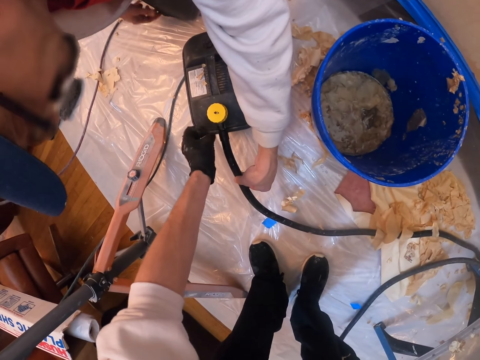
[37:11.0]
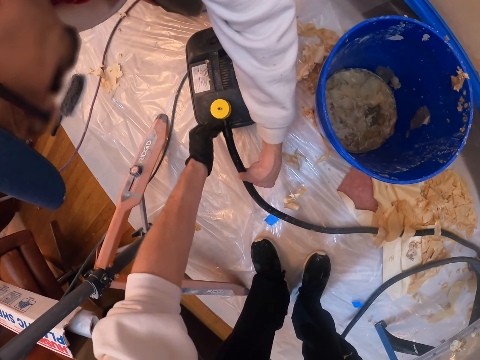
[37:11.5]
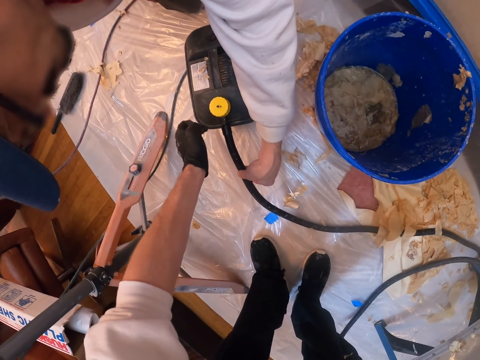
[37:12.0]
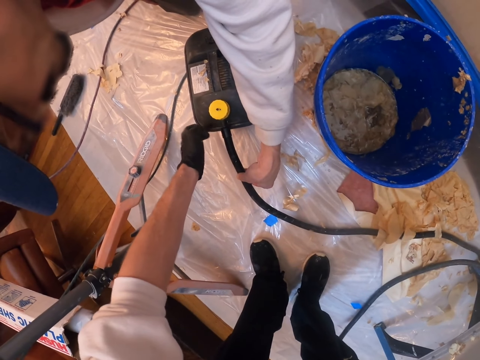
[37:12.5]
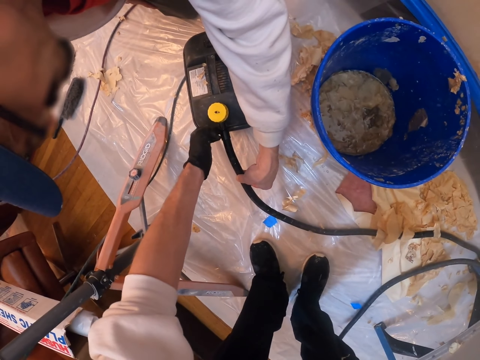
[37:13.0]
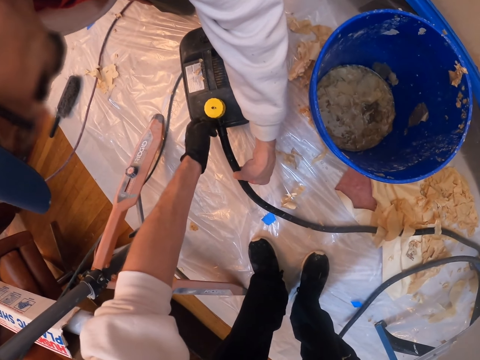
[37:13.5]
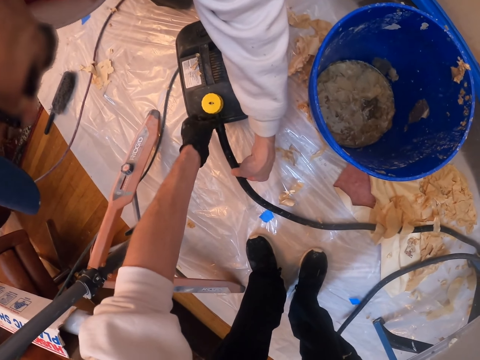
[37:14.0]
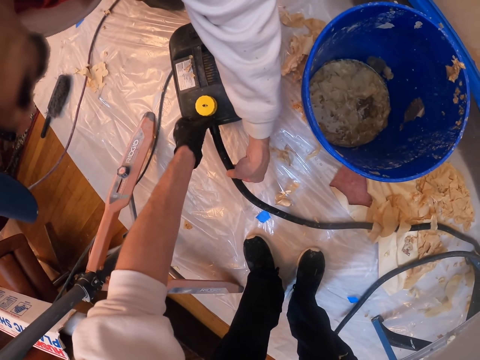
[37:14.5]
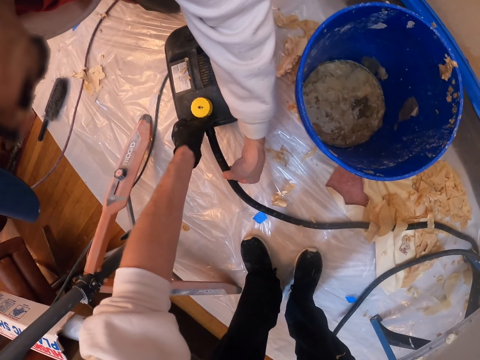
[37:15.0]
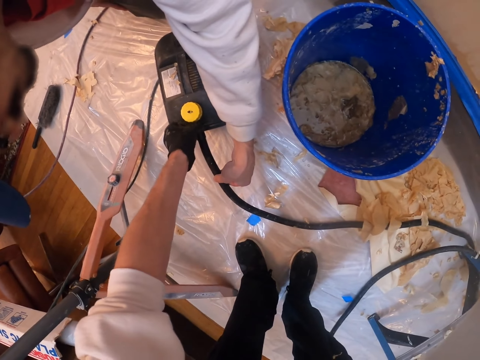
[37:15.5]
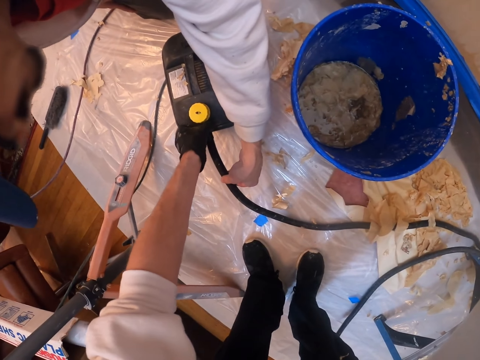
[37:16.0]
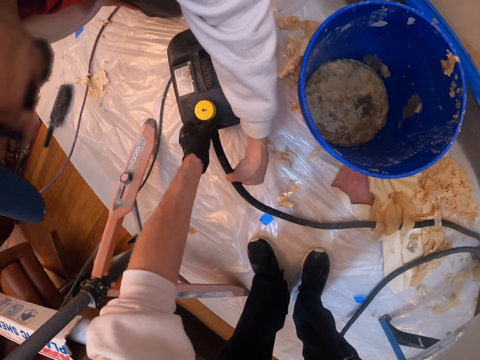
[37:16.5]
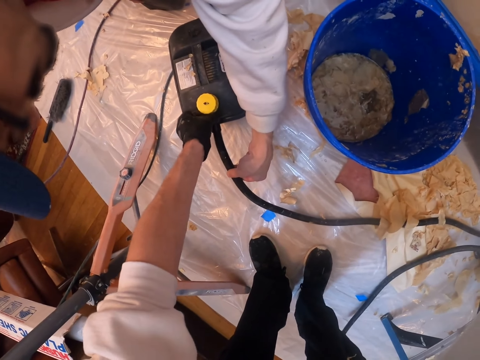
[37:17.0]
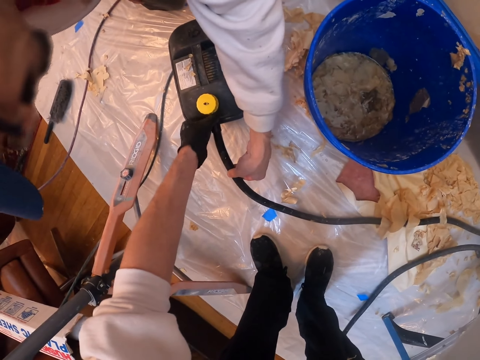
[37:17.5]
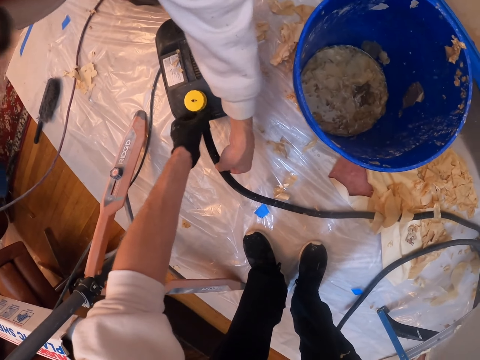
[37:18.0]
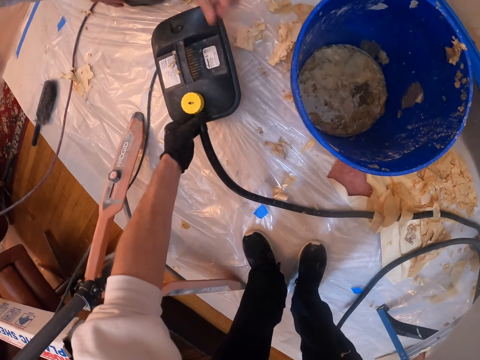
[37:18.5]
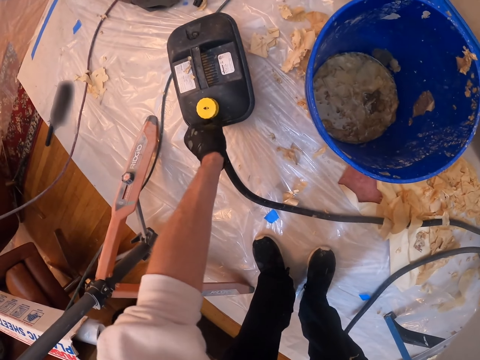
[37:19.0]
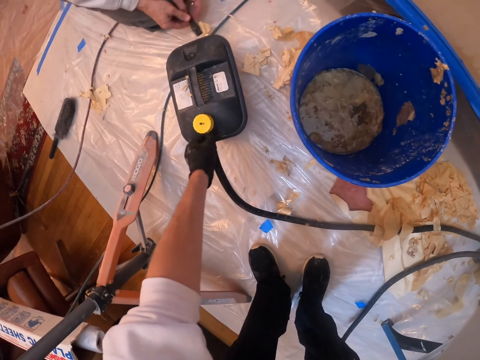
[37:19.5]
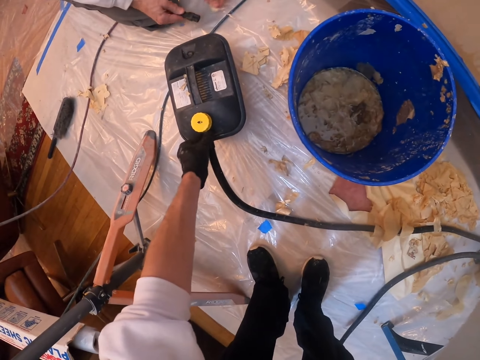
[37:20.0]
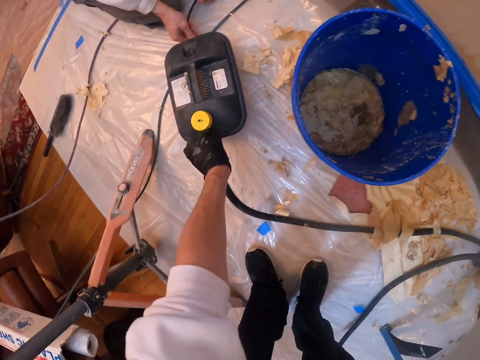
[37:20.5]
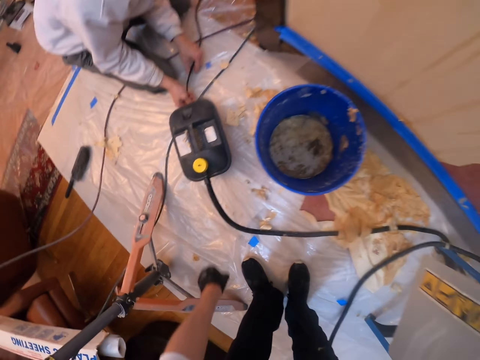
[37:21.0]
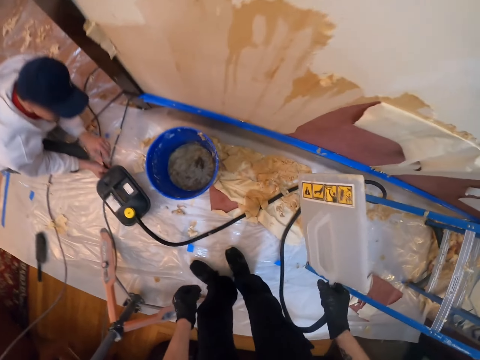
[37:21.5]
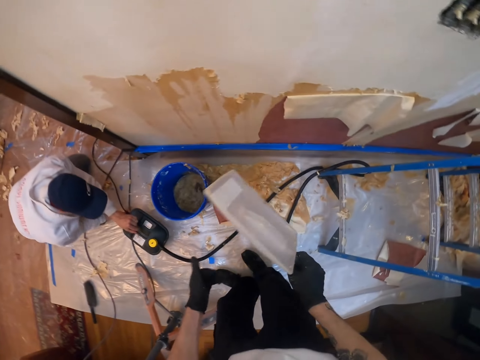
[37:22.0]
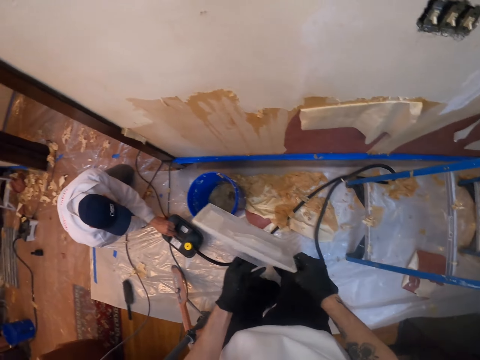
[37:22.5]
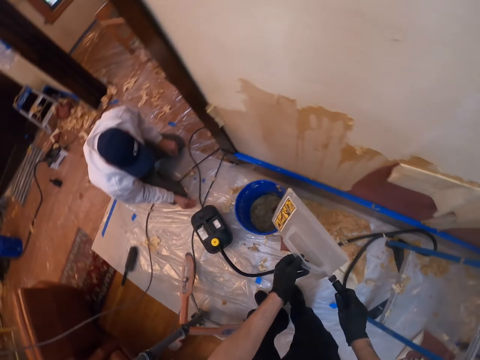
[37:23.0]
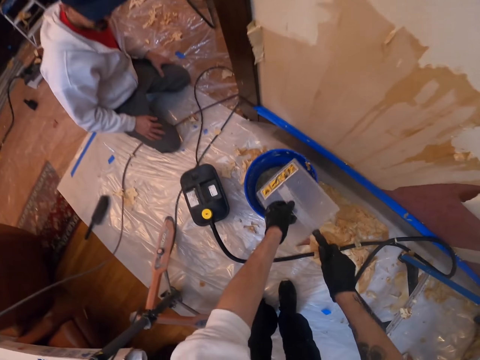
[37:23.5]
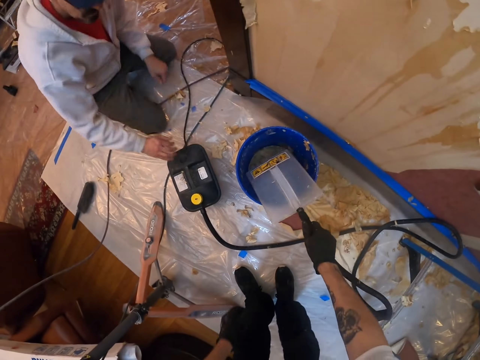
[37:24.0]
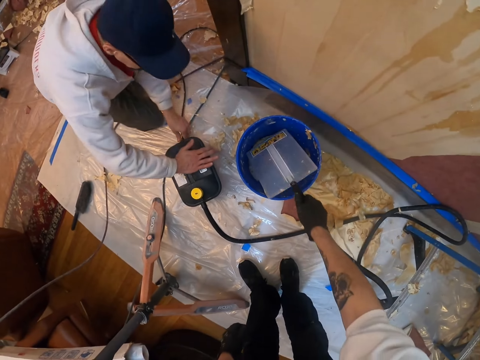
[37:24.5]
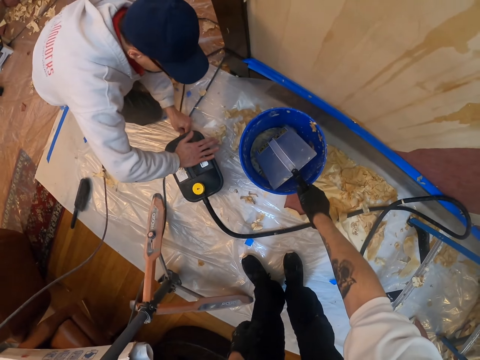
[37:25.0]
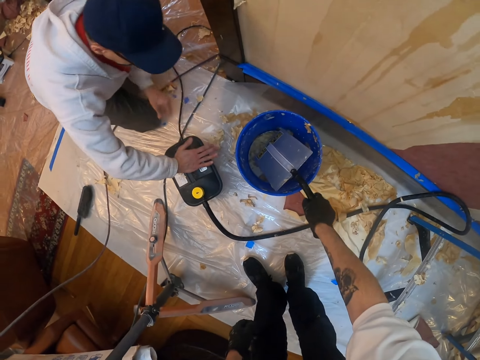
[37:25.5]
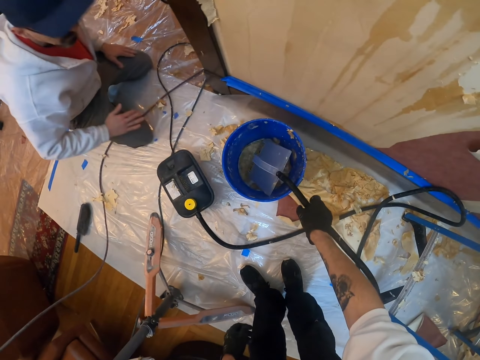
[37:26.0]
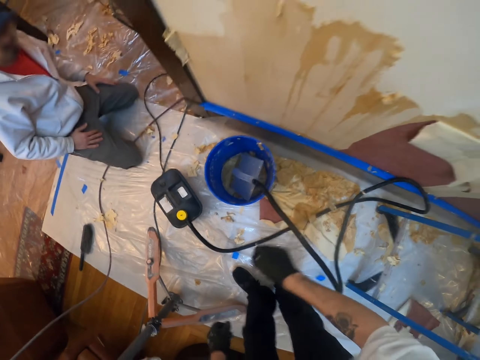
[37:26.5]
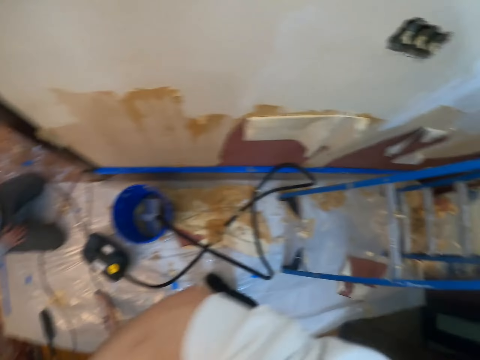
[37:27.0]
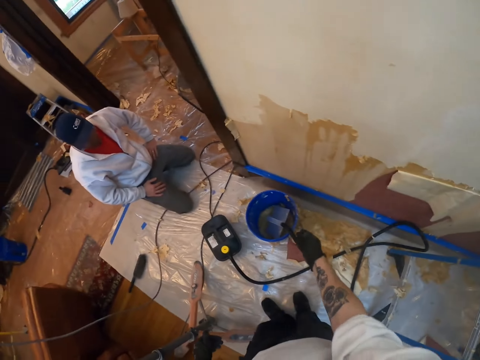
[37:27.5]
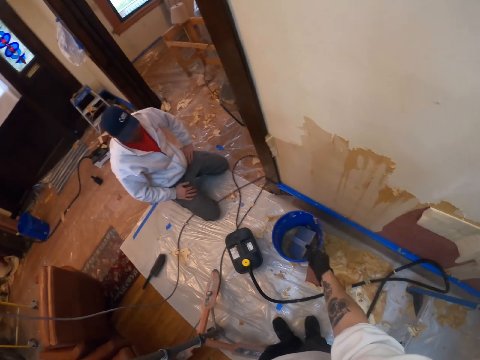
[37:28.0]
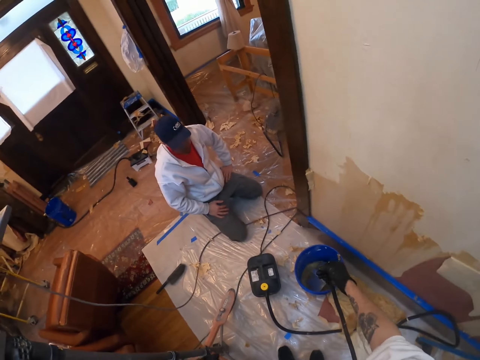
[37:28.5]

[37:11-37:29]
A man holds the hose pipe steamer. The camera wearer touches the hose pipe steamer. The man releases the hose pipe steamer. The camera wearer holds the hose pipe steamer. The man connects the fuel pipe to the fuel jerry can and fixes the hose pipe in the steamer. The camera wearer holds the wallpaper steamer. They return something. The man presses the wallpaper steamer. The camera wearer drops the wallpaper steamer in the bucket. They look around.

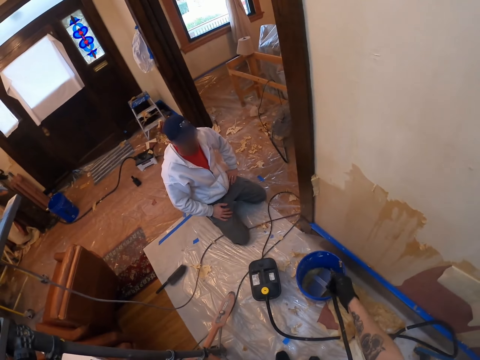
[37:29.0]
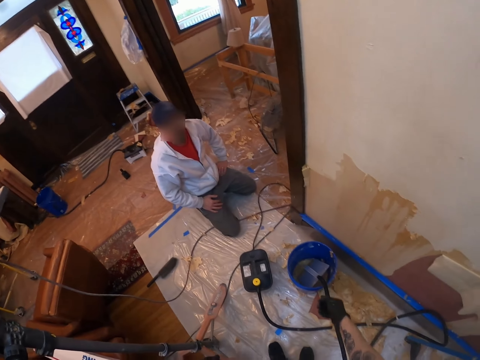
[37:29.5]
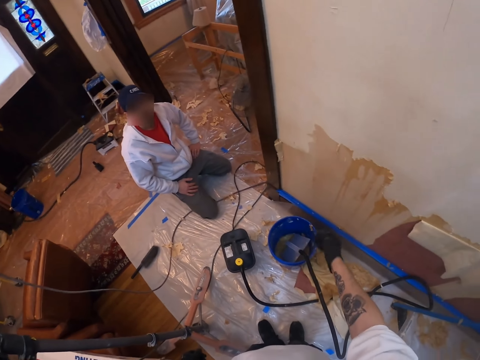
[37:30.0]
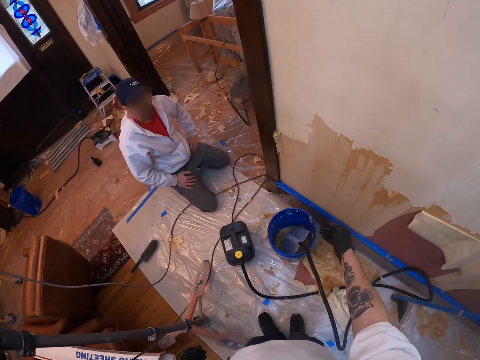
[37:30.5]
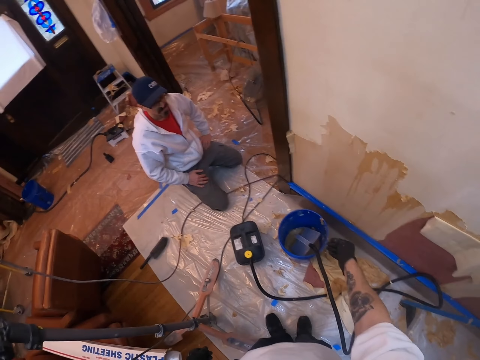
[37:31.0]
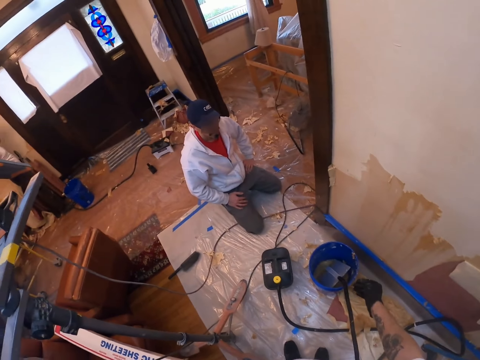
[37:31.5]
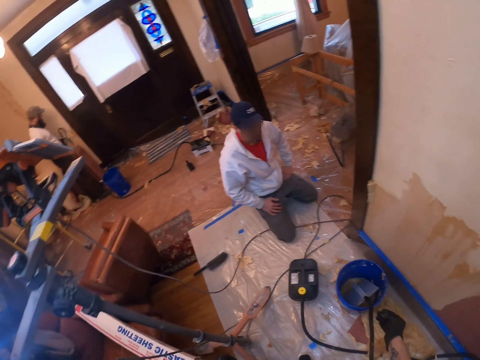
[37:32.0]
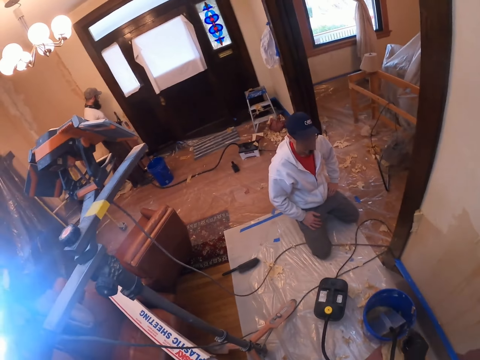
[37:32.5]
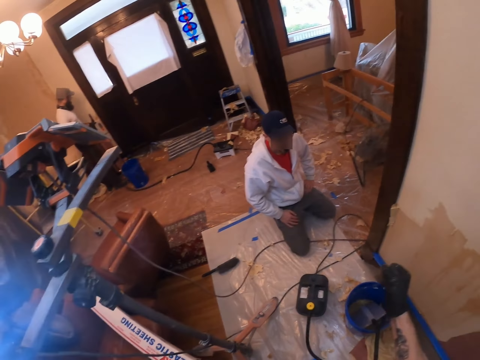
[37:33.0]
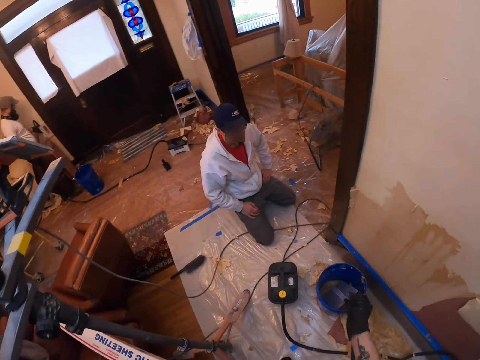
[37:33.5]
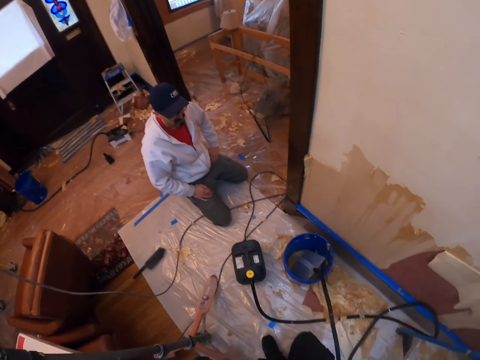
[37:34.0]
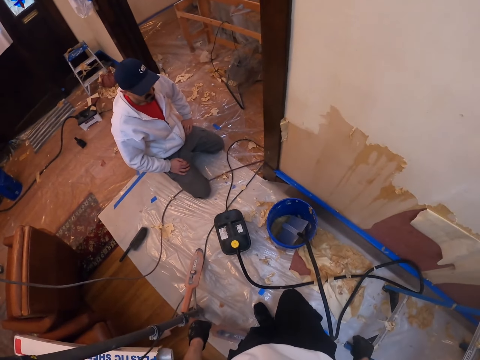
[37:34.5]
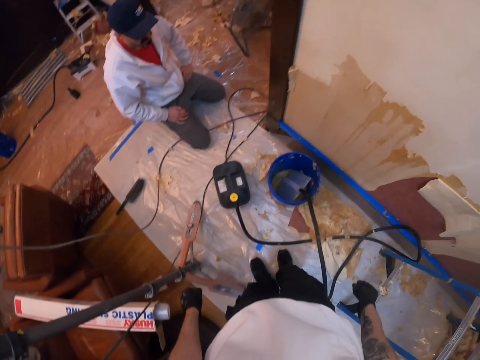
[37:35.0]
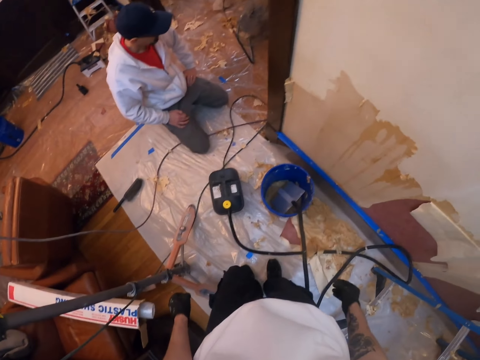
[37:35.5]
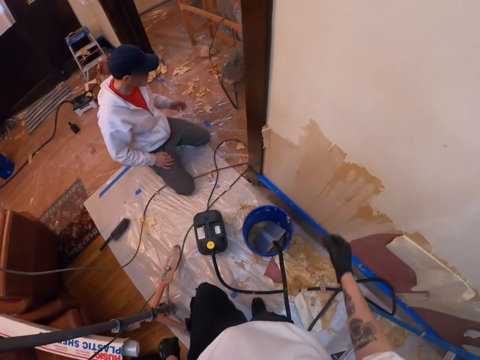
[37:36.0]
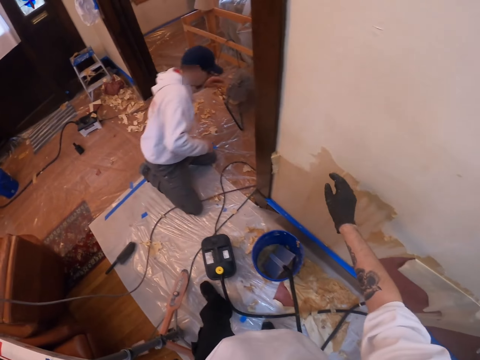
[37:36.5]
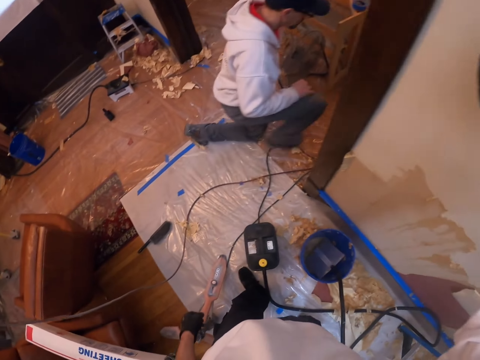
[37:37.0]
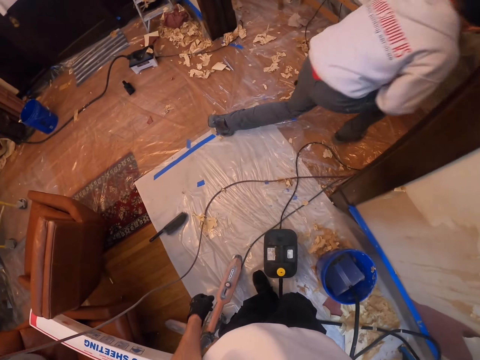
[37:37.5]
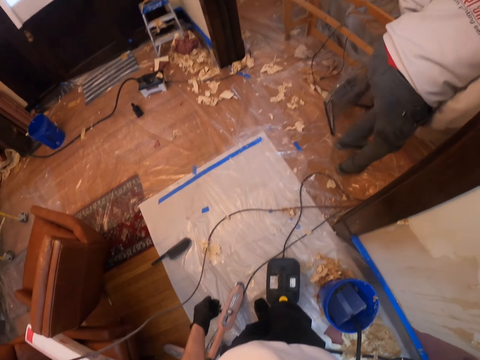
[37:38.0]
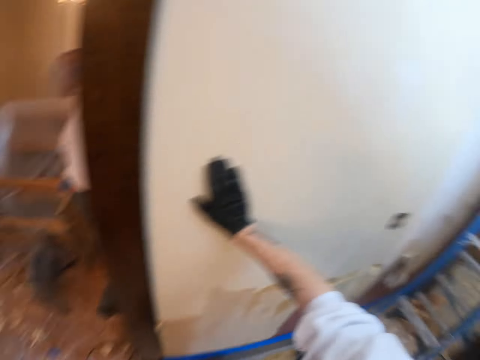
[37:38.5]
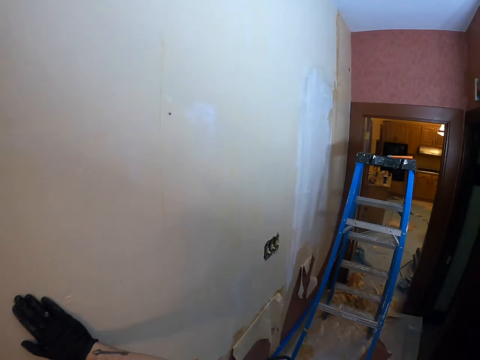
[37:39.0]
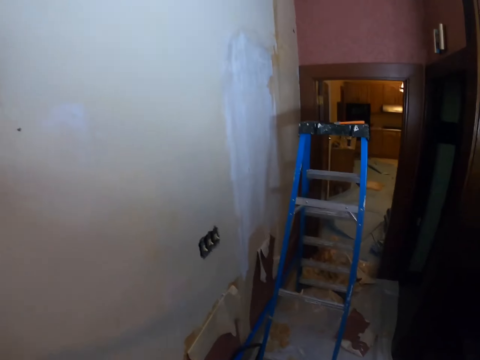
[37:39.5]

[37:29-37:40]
The camera wearer does something in the steamer. A man stands up. The camera wearer holds the wall with his right hand. The man does something.
